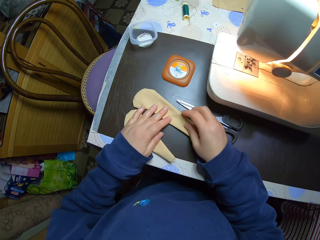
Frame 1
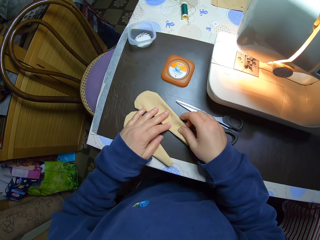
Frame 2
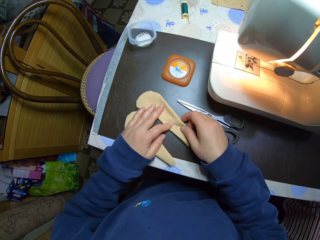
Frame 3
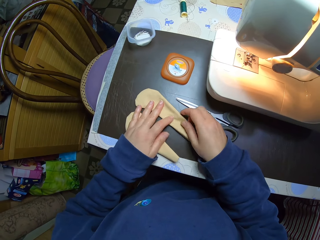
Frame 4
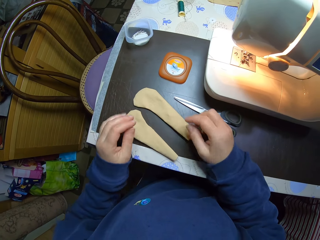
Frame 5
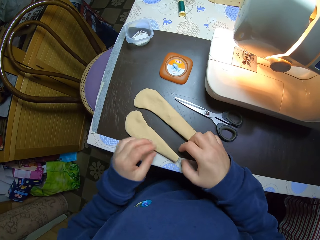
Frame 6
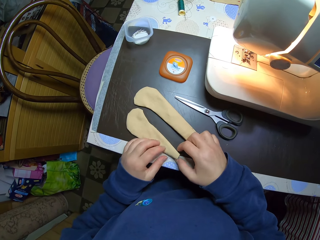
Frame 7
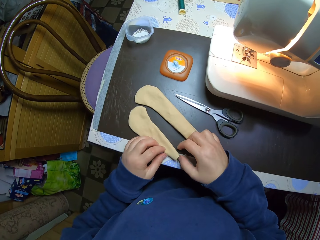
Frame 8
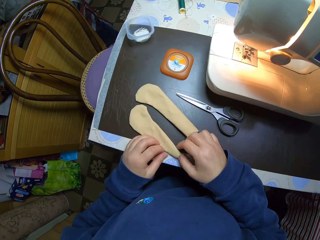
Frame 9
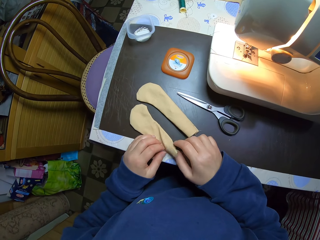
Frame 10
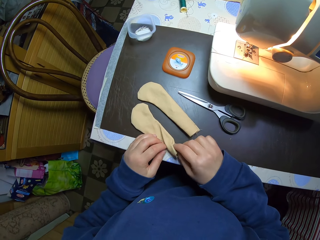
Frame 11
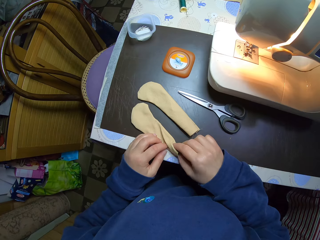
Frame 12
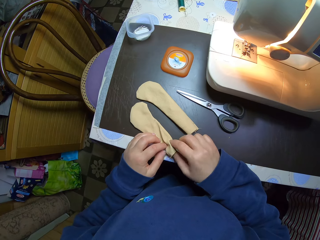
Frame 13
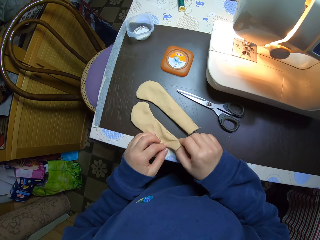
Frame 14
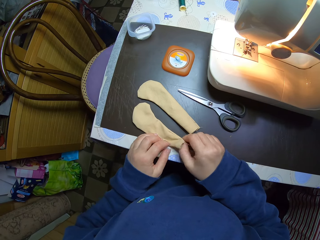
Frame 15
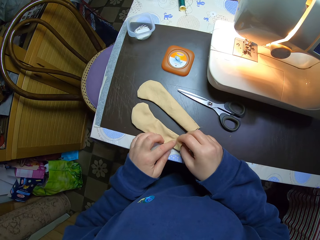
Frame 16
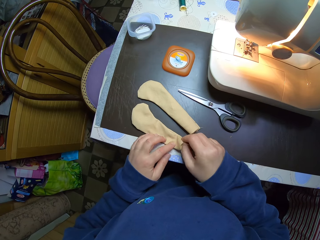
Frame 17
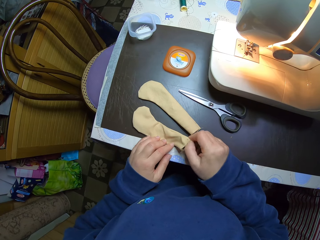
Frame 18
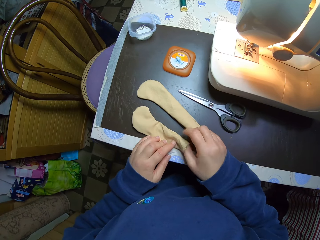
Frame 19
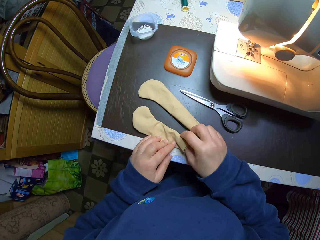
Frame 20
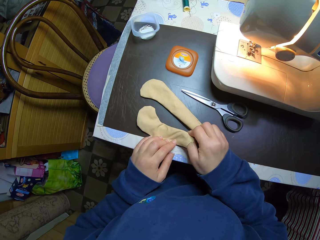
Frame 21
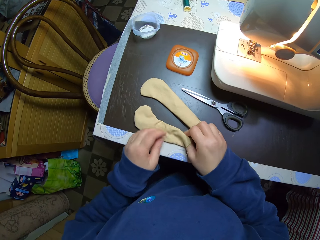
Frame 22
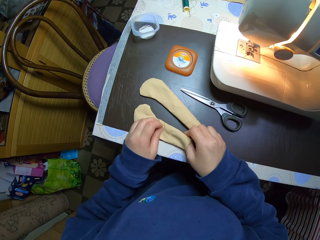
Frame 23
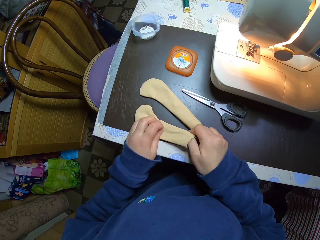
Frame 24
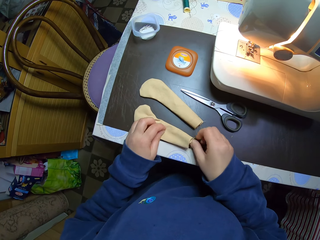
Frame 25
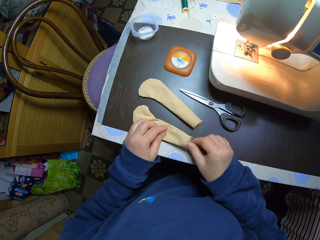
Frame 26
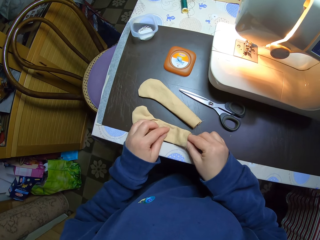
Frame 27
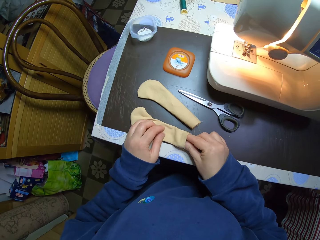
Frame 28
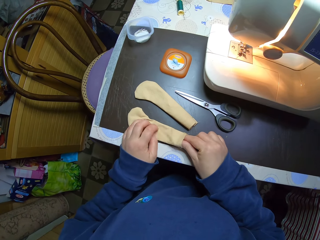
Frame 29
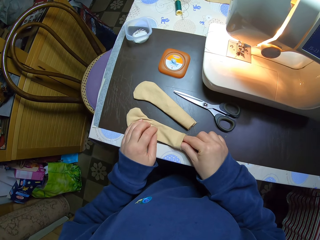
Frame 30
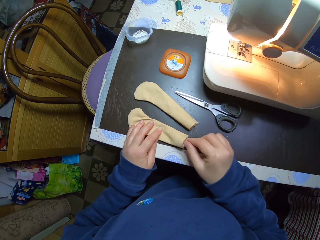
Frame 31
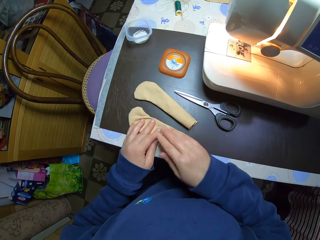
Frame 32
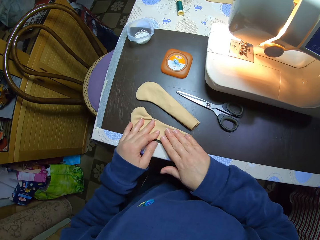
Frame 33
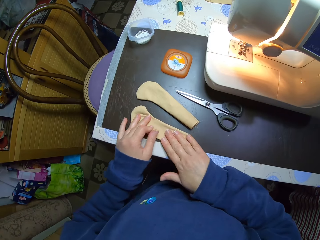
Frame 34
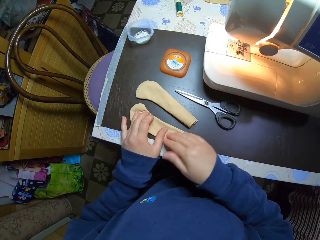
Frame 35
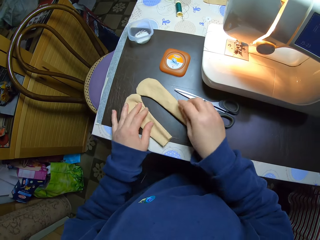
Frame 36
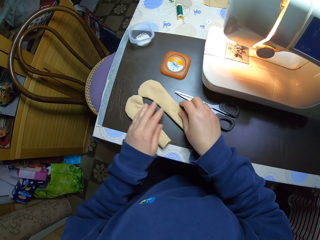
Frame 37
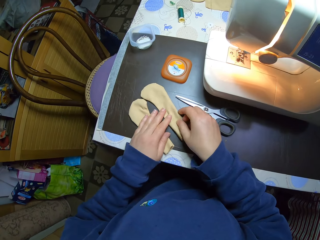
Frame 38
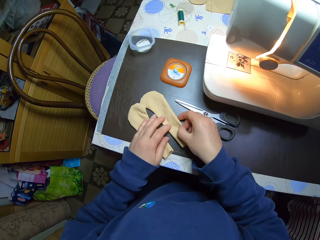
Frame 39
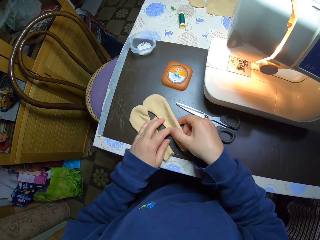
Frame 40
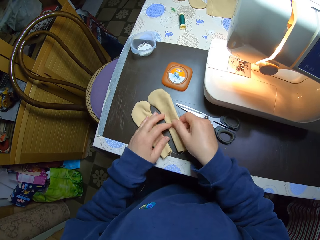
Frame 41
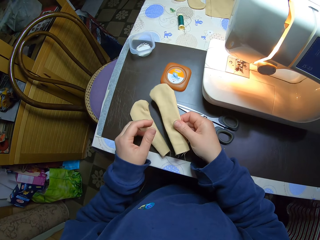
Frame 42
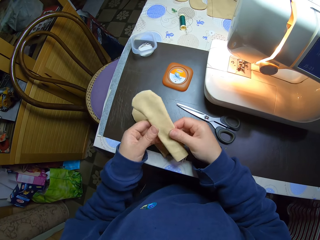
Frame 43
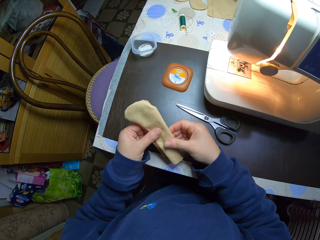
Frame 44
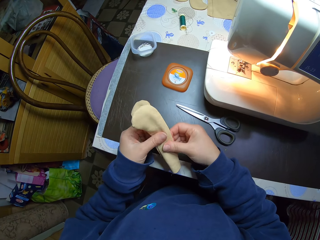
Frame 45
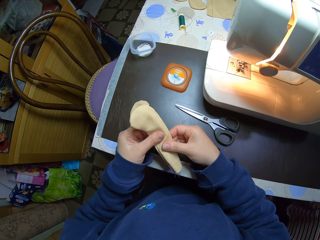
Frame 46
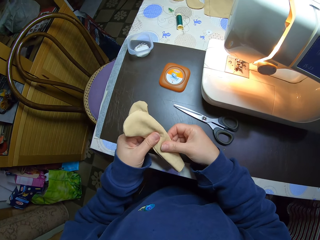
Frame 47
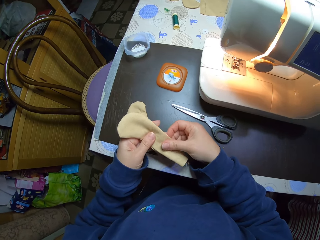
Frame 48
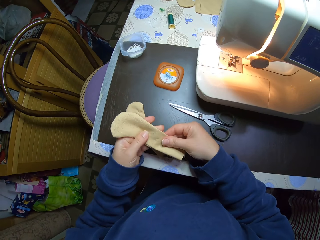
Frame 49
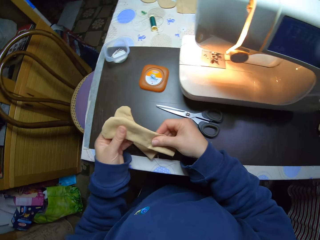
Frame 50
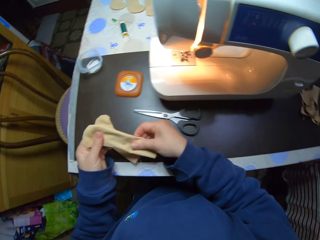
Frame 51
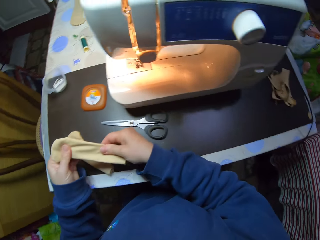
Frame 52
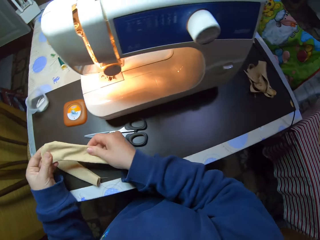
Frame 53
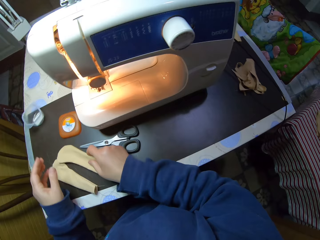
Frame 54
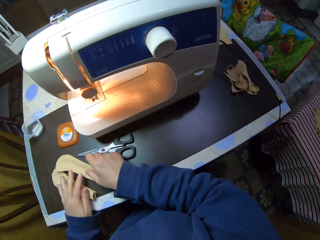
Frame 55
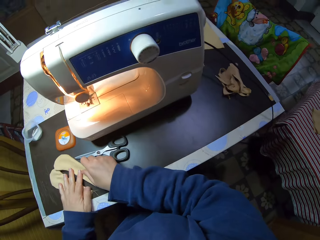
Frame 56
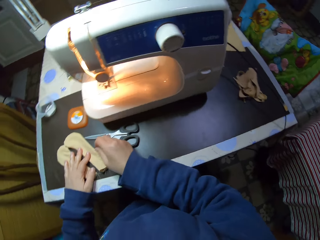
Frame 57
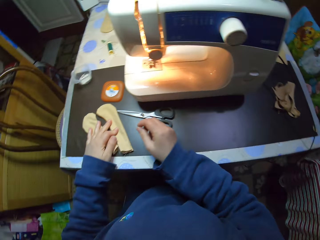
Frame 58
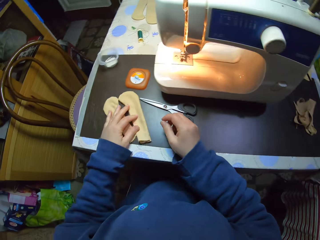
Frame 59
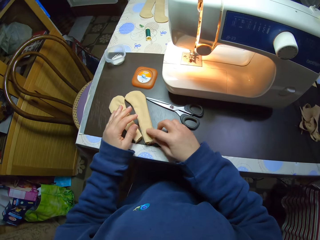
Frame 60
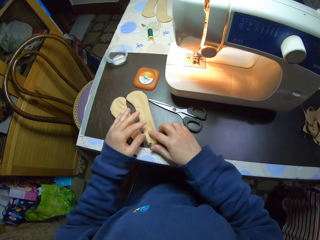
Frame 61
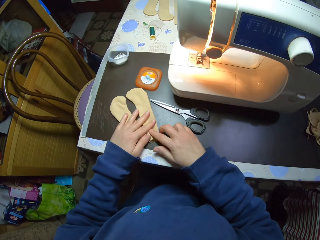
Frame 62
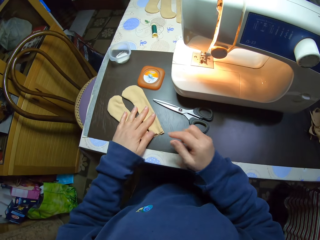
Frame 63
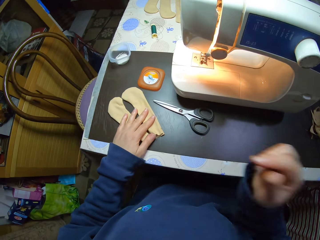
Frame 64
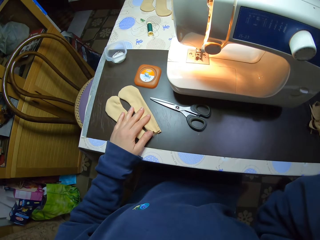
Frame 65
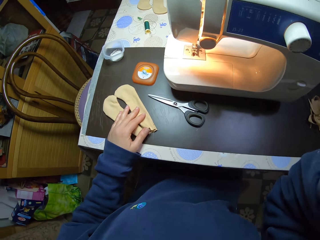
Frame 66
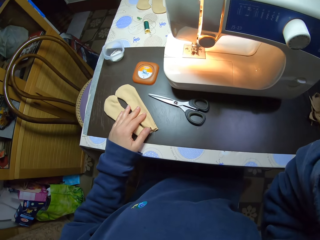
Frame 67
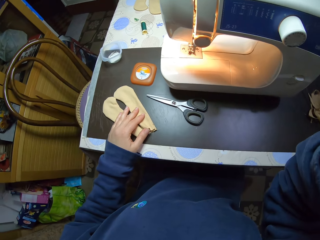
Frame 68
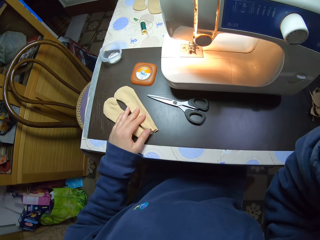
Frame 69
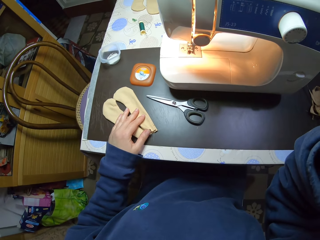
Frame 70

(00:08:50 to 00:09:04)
The camera wearer adjusts the other fabric with her hands. She straightens out one end of the first fabric with her hands. She inserts her thumb into the stitched fabric. She presses the first fabric on the table with her hands. She picks the other fabric from the table. She straightens out the fabric with her hands. She drops the fabric on the table. She moves the fabric slightly with her right hand. She raises her right hand towards her face. She turns off the camera.
